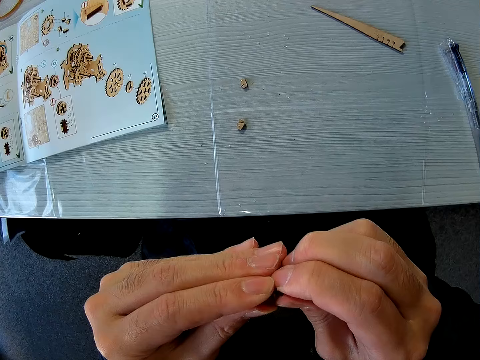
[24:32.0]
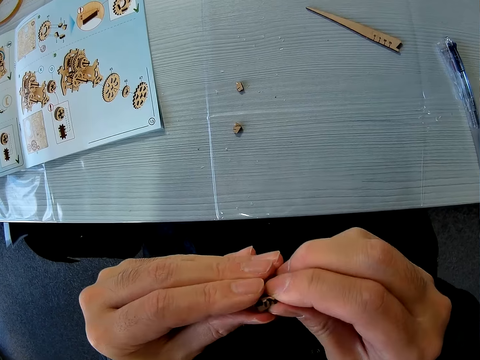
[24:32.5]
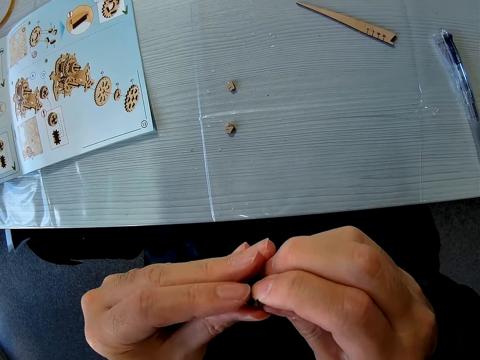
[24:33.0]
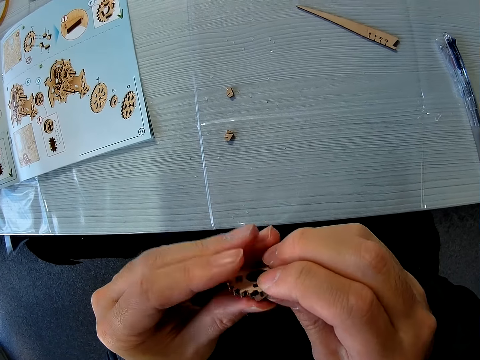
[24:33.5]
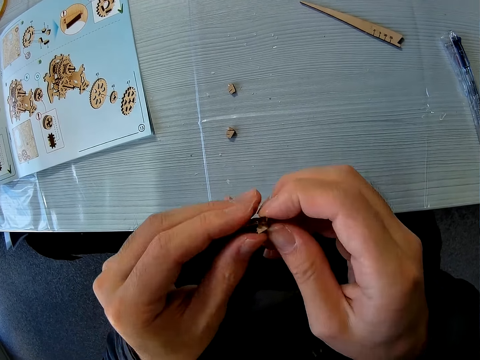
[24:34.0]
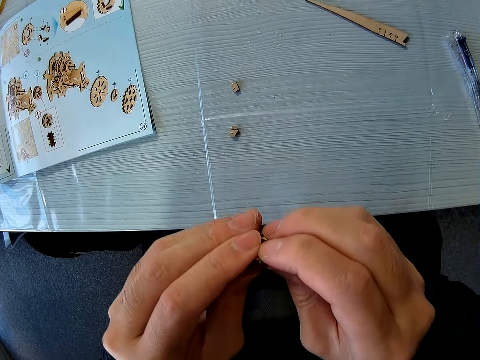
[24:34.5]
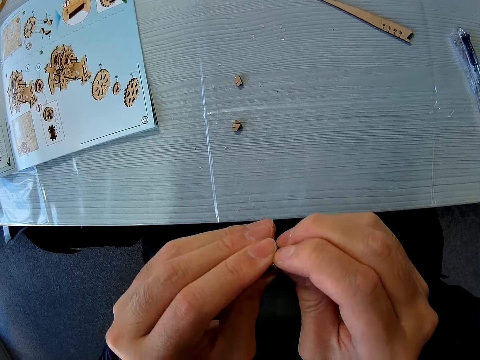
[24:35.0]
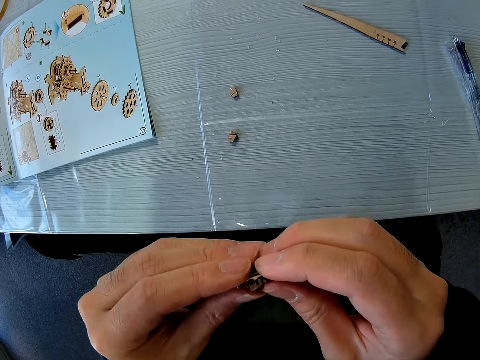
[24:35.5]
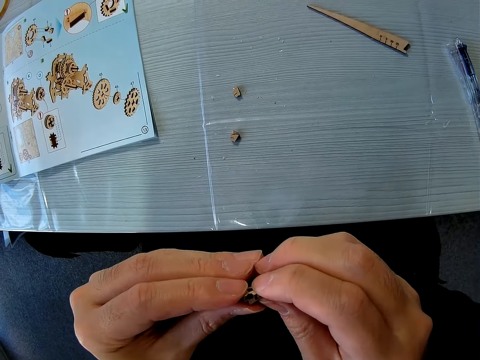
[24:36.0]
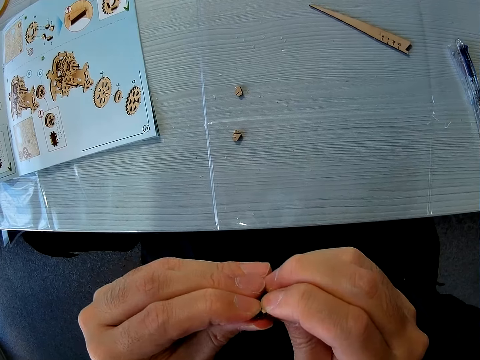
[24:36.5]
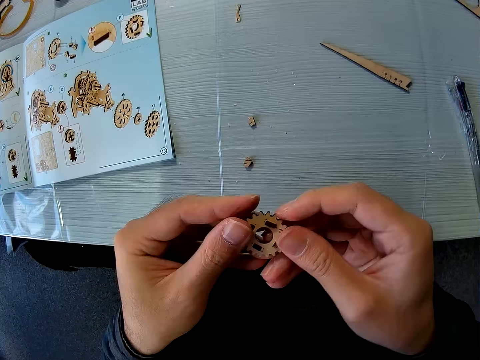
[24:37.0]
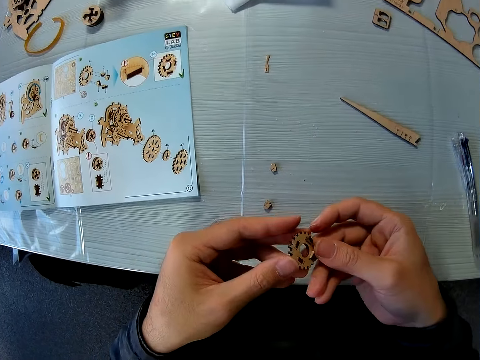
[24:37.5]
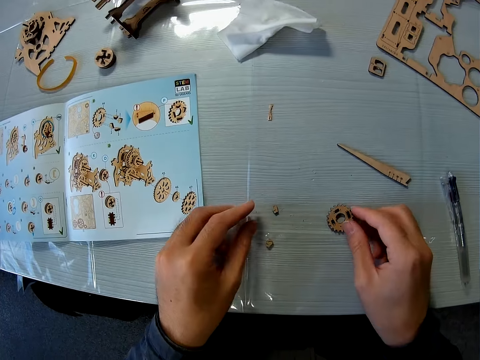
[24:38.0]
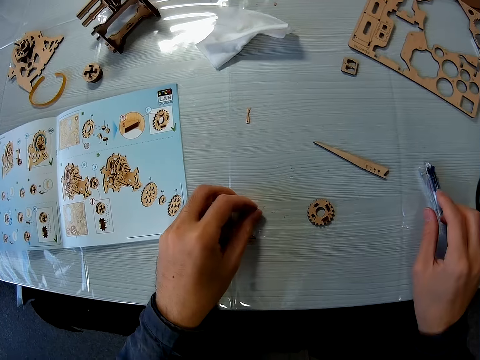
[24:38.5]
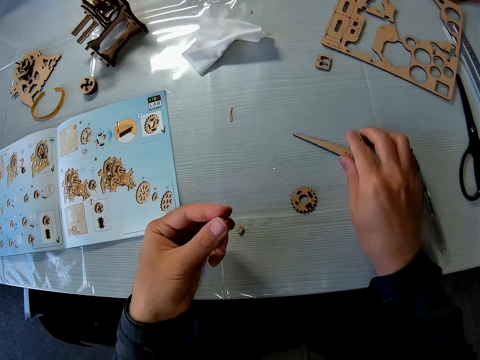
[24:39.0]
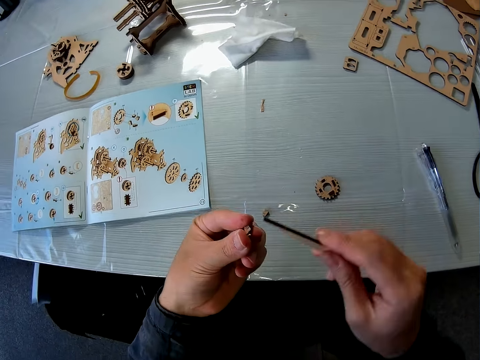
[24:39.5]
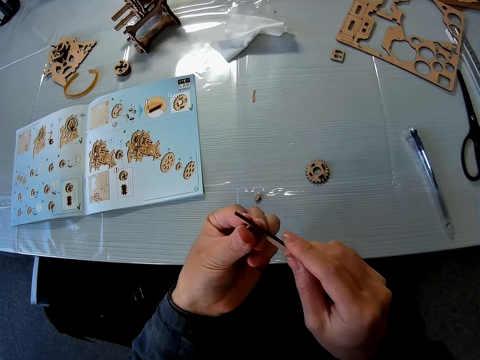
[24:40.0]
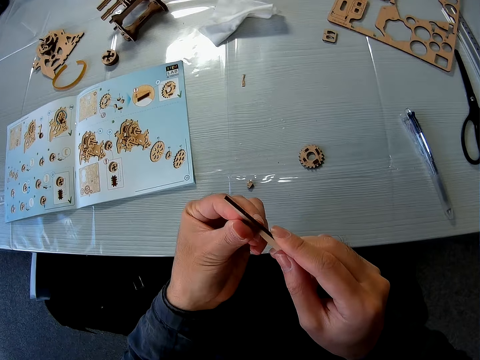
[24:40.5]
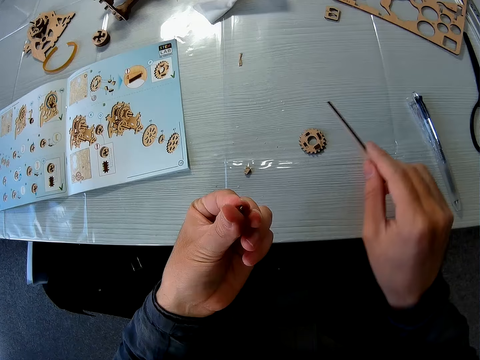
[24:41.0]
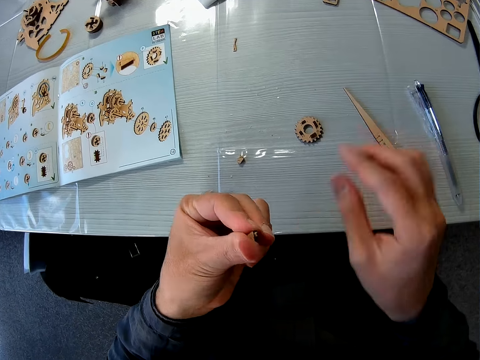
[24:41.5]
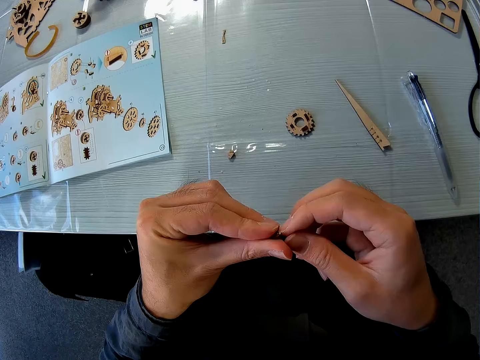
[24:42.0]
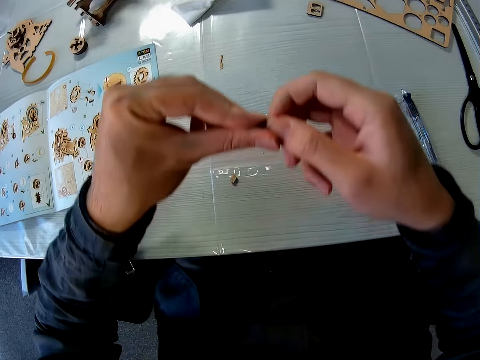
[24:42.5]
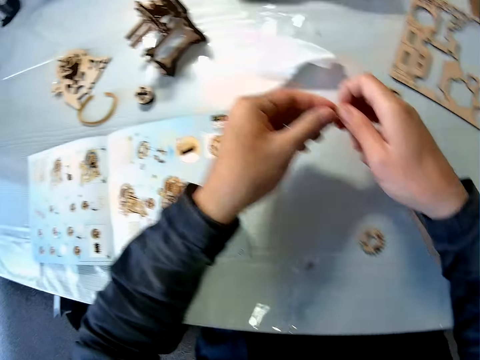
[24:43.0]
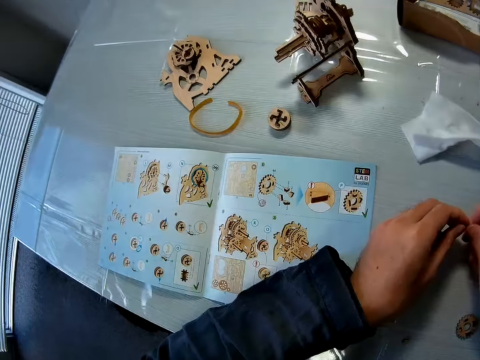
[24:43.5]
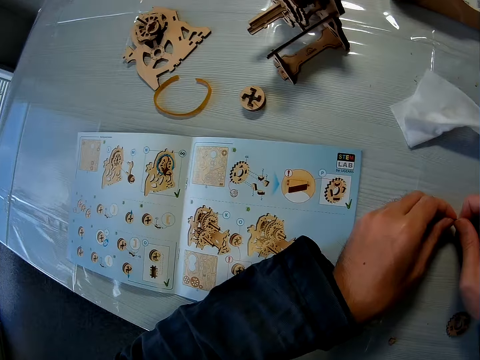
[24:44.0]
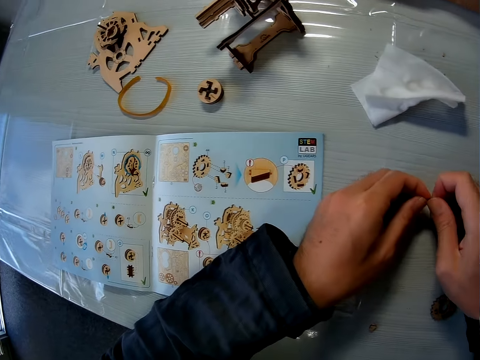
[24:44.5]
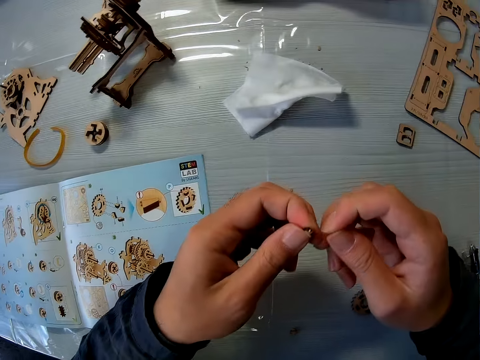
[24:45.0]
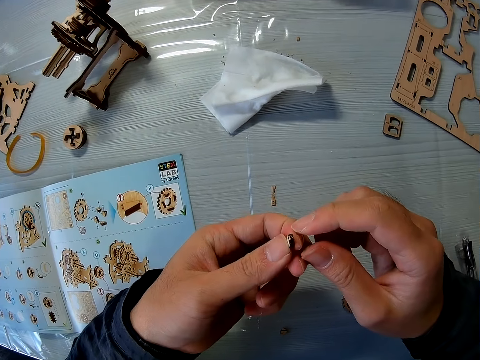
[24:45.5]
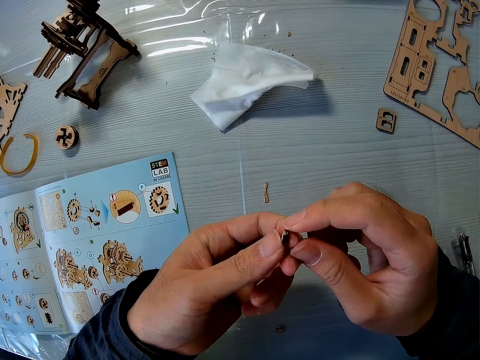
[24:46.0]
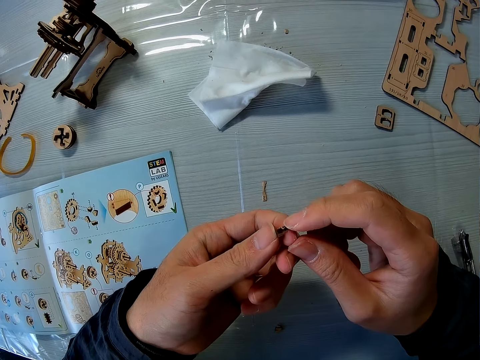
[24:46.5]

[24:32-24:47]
The camera wearer drops the larger wooden mechanical model piece on the table. They pick up a third smaller wooden mechanical model piece from the table. They place the third smaller wooden mechanical model piece against the second larger wooden mechanical model piece. They scratch the piece. They drop the second larger wooden mechanical model piece on the table. They hold the third smaller wooden mechanical model piece with both hands. They put the hands on the table.

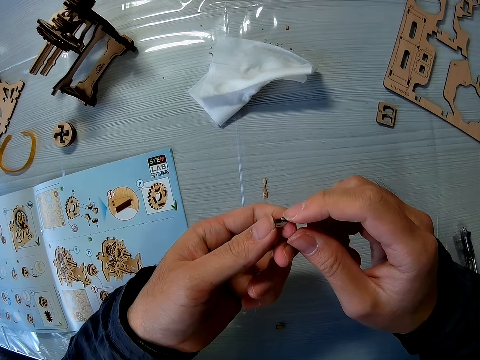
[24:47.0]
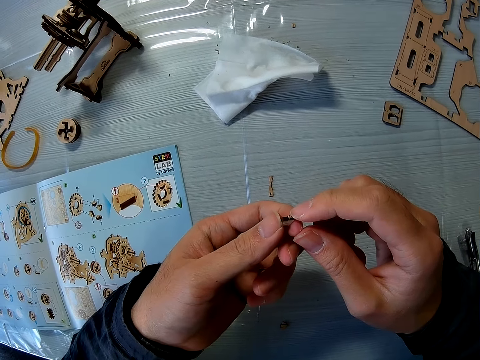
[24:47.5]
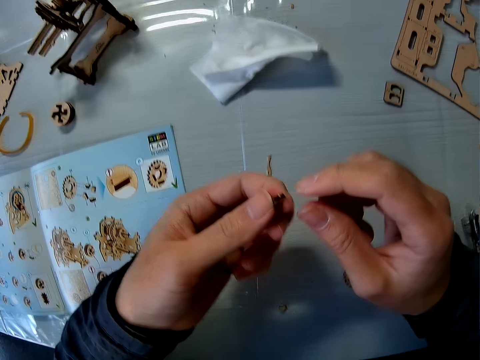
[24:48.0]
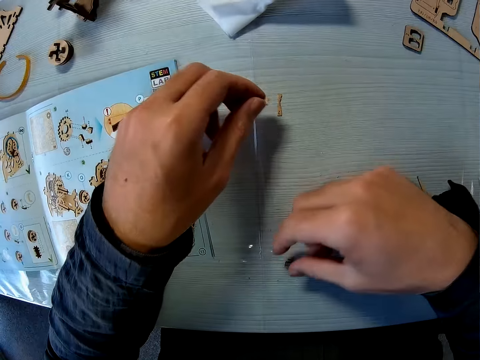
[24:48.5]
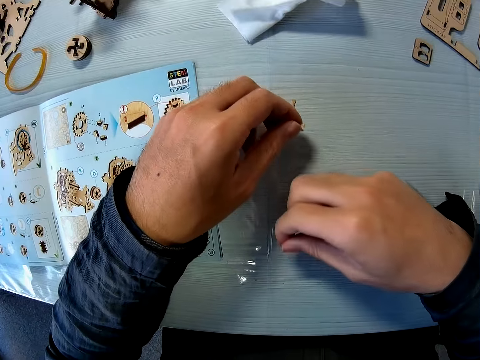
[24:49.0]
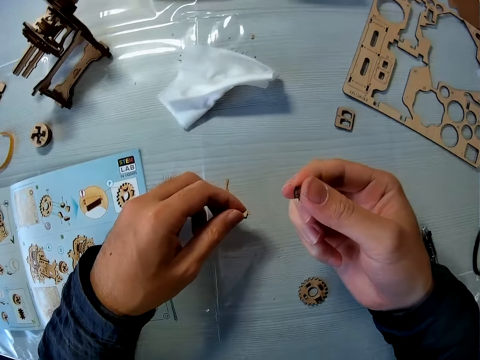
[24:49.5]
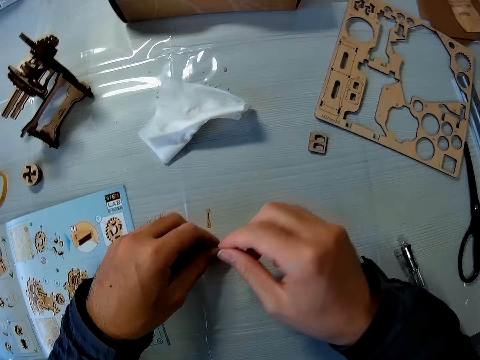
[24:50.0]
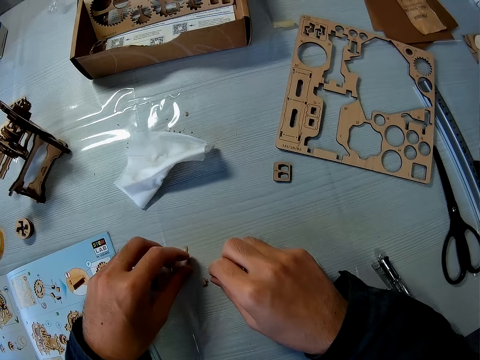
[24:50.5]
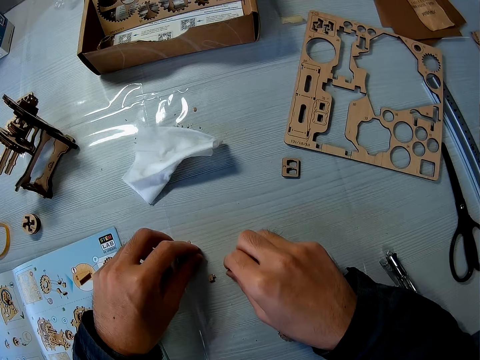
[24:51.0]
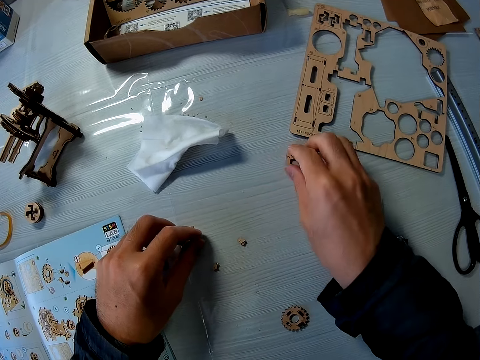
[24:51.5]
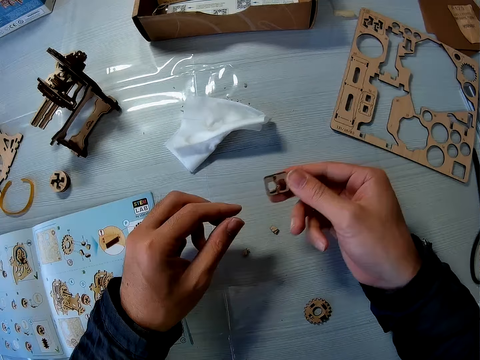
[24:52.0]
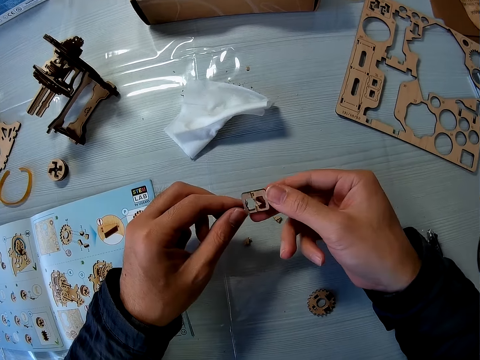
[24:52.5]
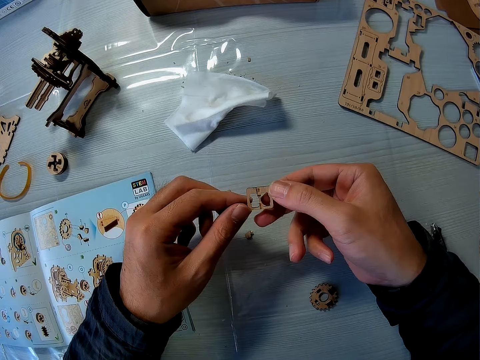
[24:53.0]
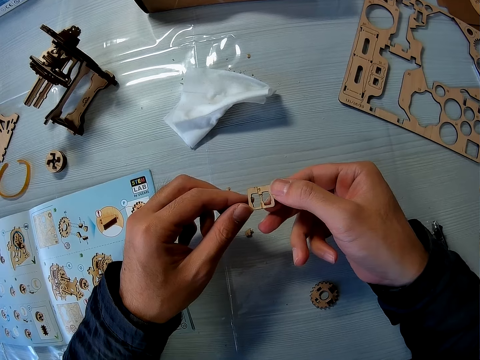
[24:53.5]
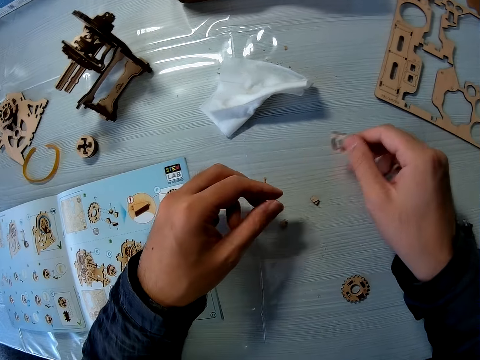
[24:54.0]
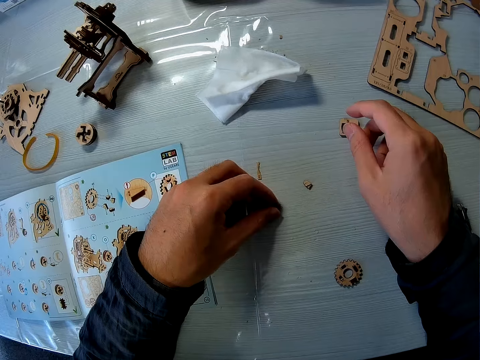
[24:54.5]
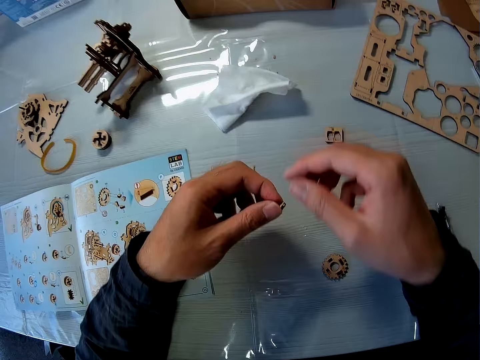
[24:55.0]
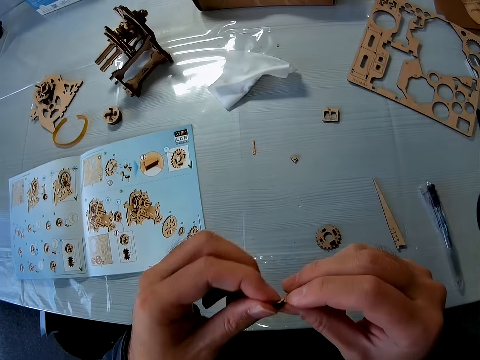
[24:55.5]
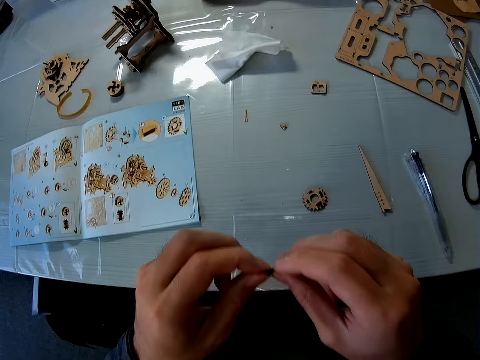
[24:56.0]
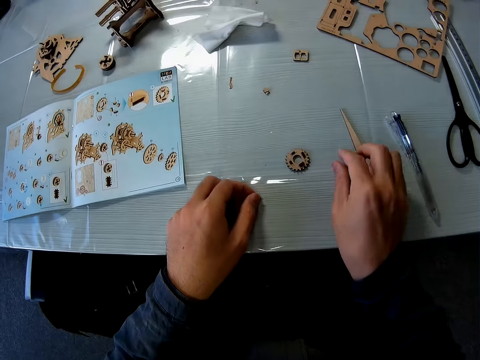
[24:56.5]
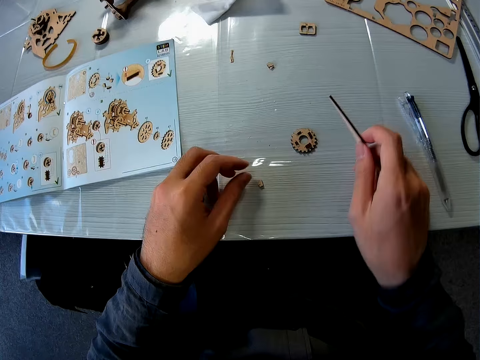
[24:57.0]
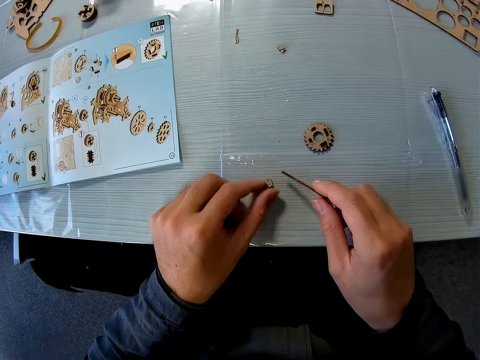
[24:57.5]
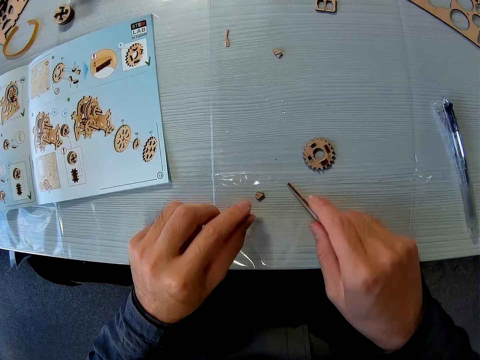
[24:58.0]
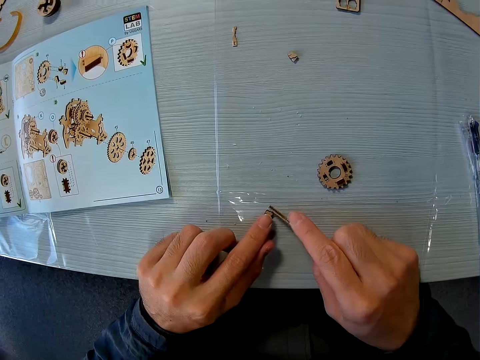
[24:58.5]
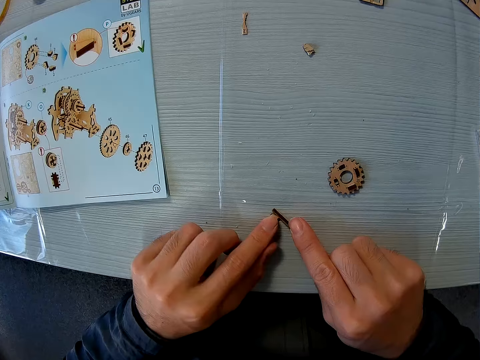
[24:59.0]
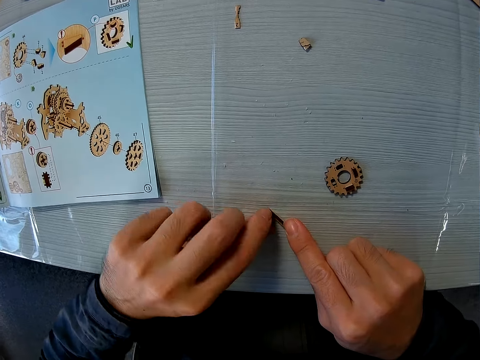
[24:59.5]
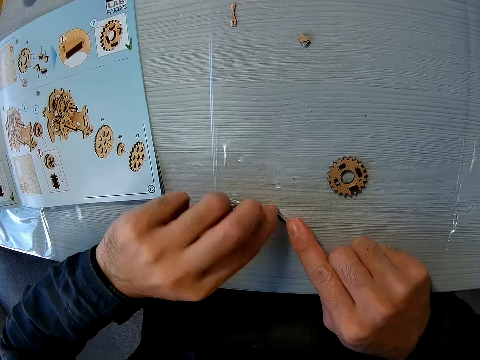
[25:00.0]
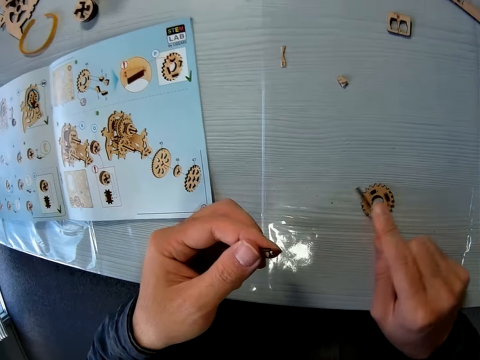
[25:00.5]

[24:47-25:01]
The camera wearer looks at the piece. He picks up a fourth smaller wooden mechanical model piece from the table with his right hand. He drops the third and fourth smaller wooden mechanical model pieces on the table. He picks up a third larger wooden mechanical model piece from the table with his right hand. He drops the third larger wooden mechanical model piece on the table. He picks up the third smaller wooden mechanical model piece from the table with his left hand. He touches the piece. He drops the third smaller wooden mechanical model piece on the table. He picks up the second larger wooden mechanical model piece from the table with his right hand. He places the third smaller wooden mechanical model piece against the second larger wooden mechanical model piece on the table. He scratches the piece.
